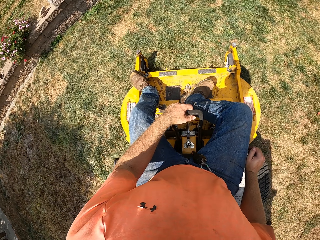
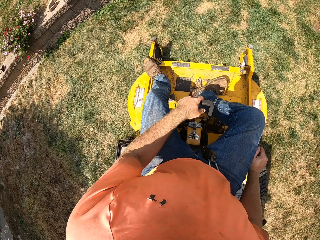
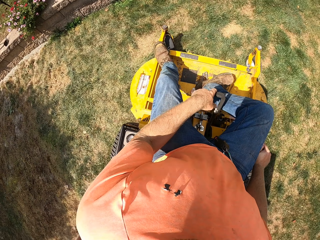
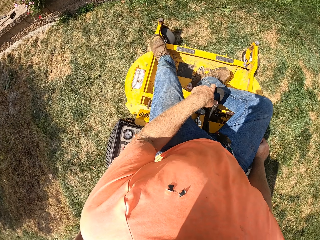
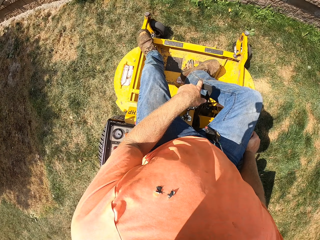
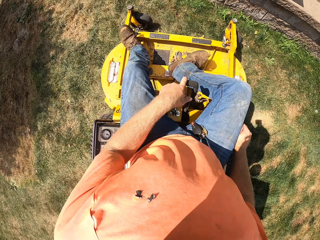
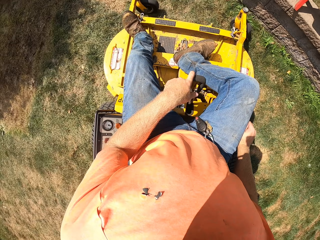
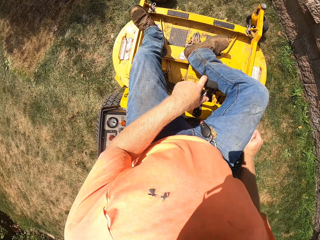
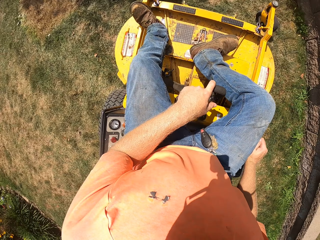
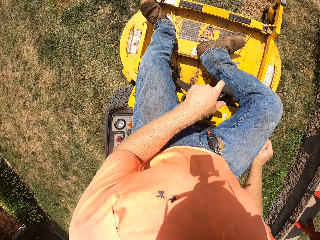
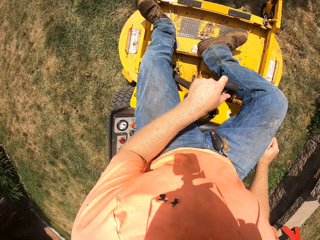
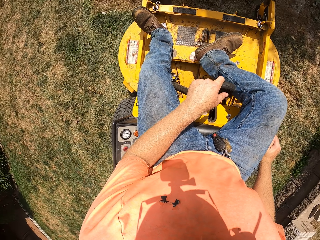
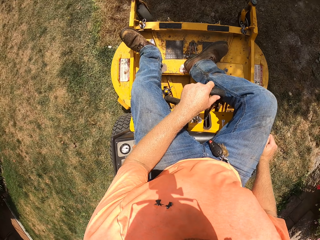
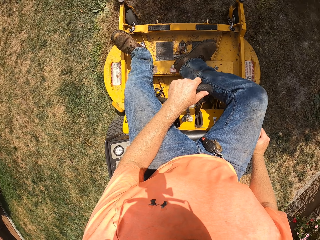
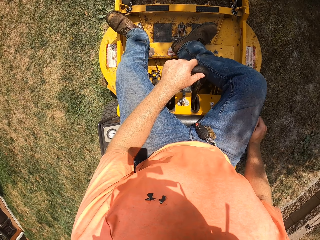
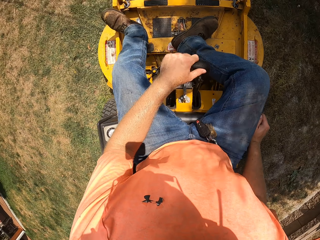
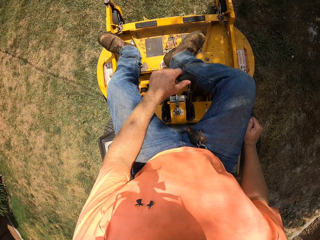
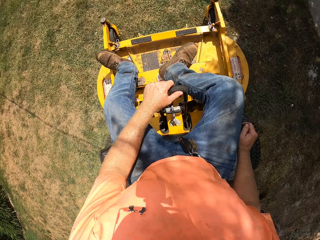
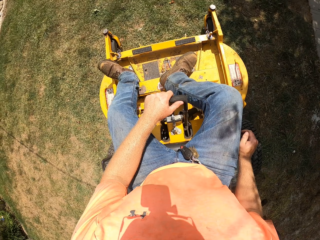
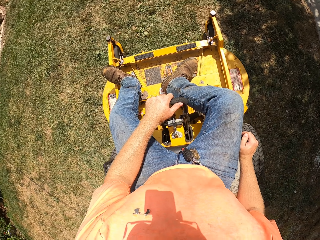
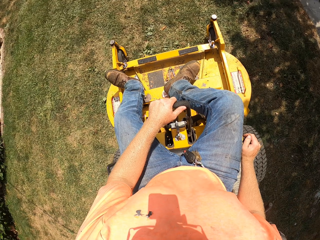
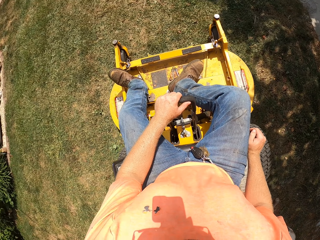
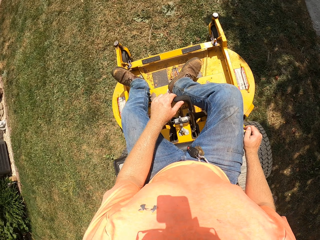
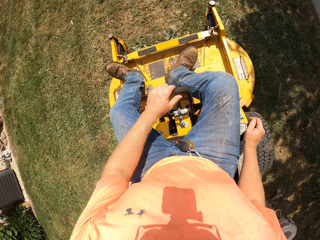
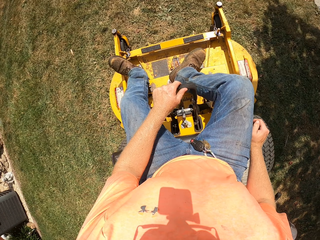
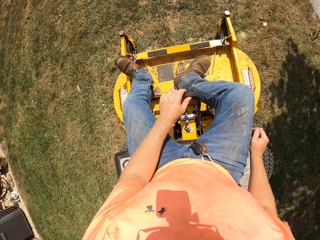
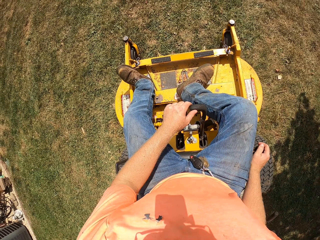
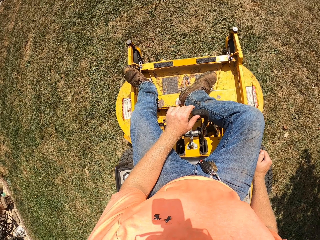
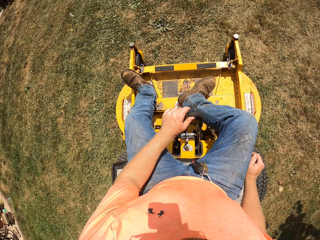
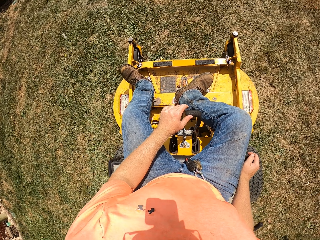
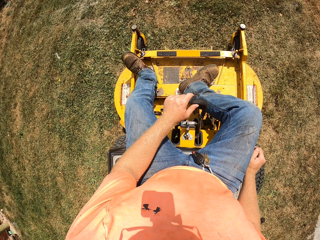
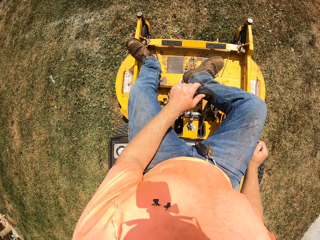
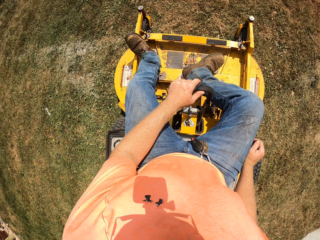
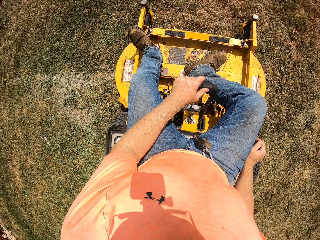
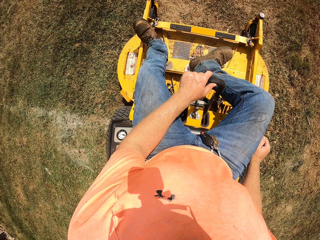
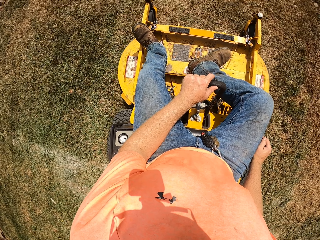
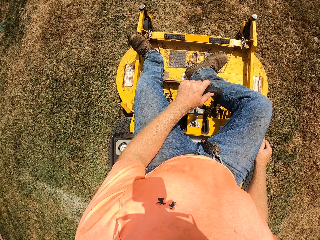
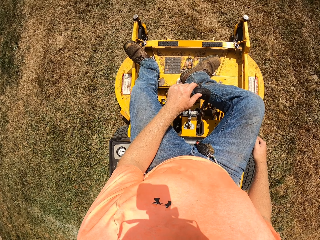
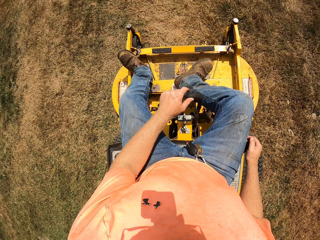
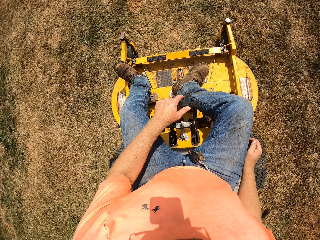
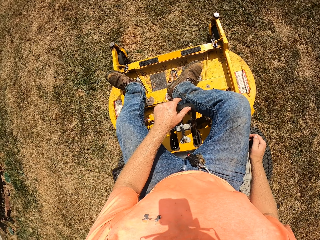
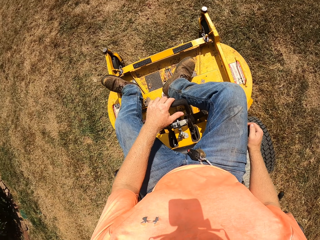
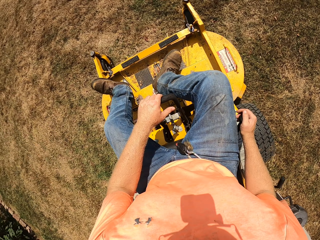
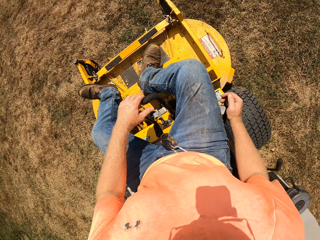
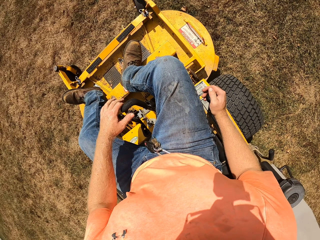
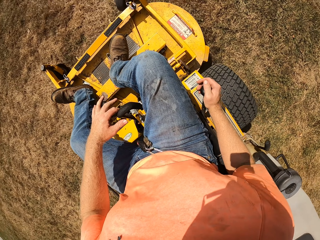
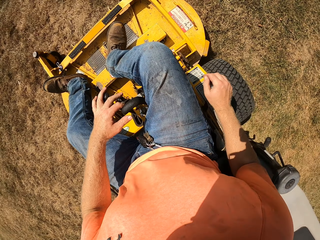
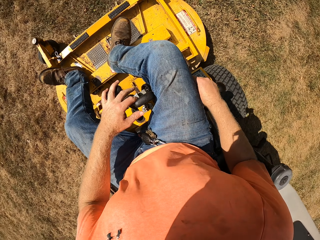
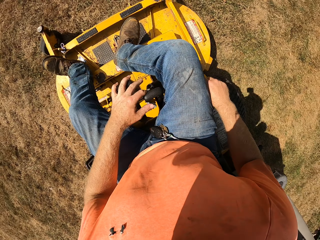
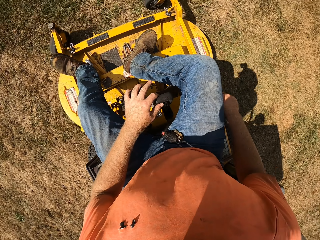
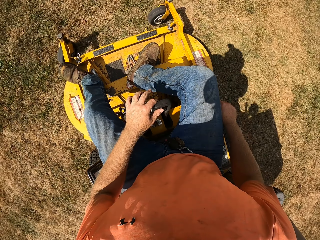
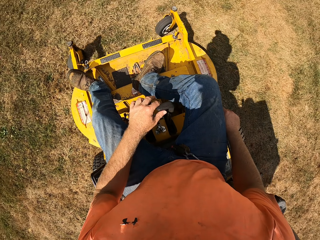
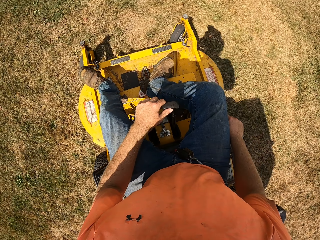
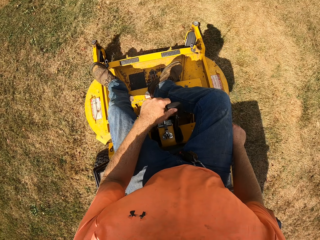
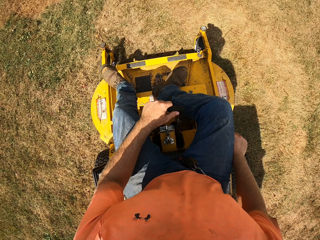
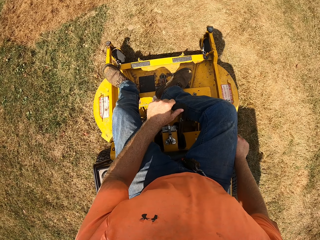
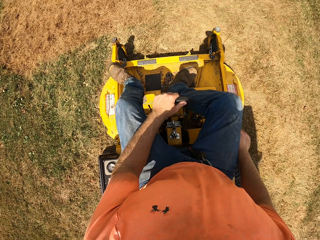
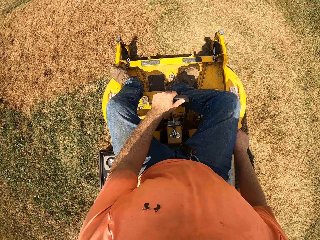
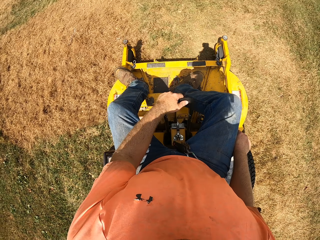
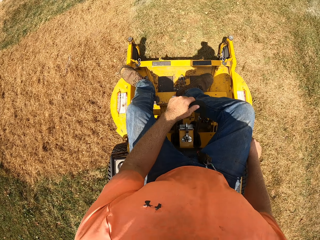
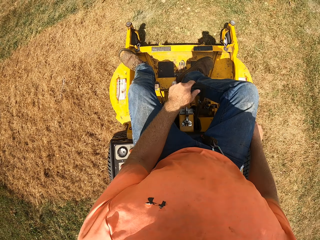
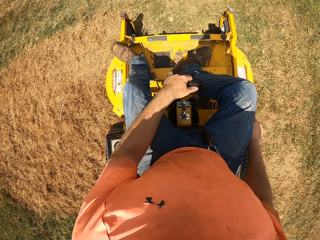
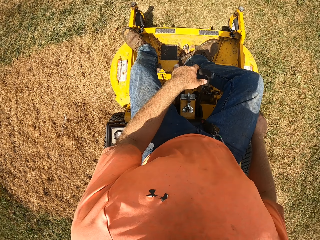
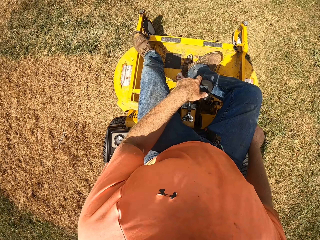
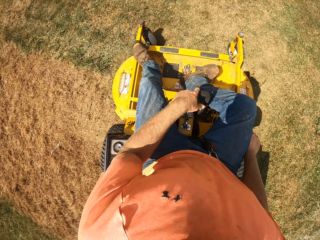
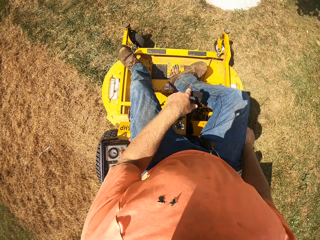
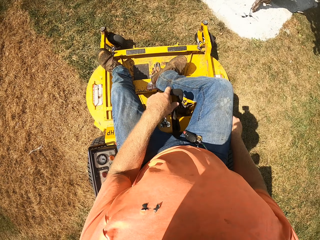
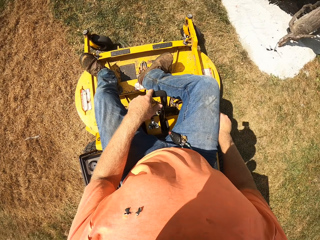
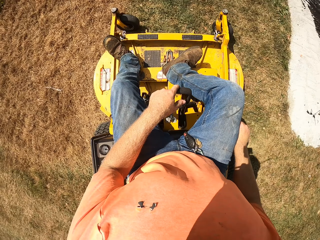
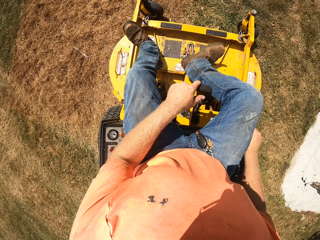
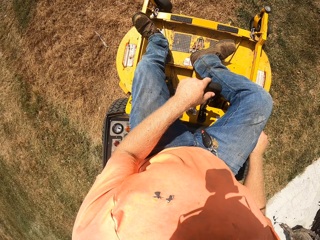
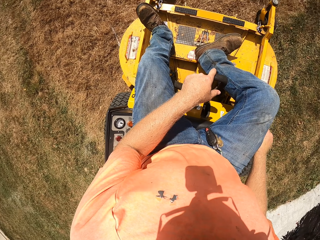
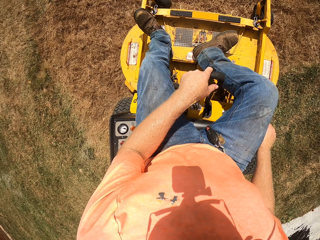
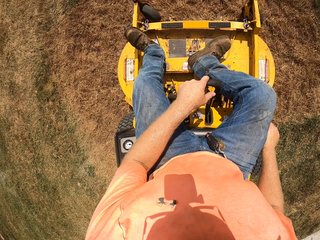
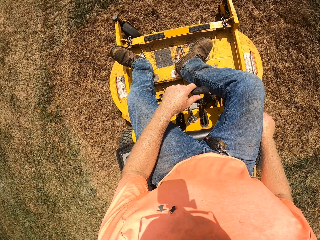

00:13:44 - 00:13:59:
The camera wearer negotiates a corner. They drive the lawn mower.

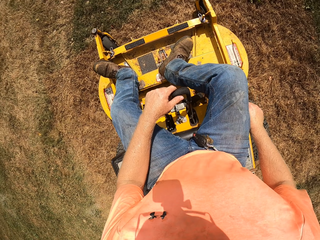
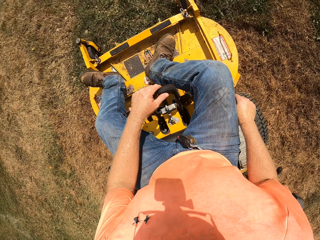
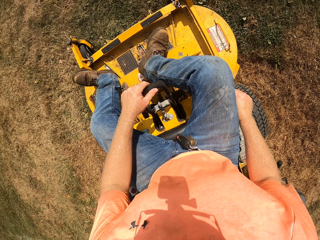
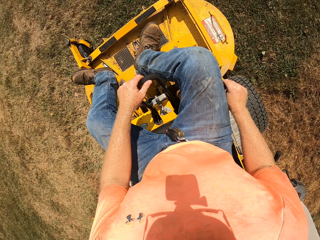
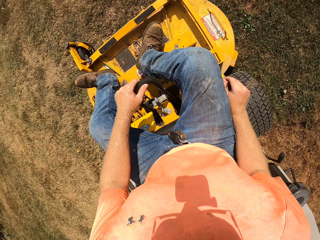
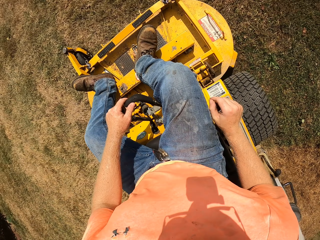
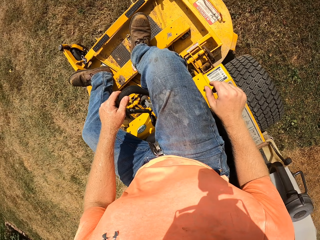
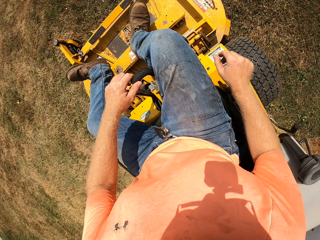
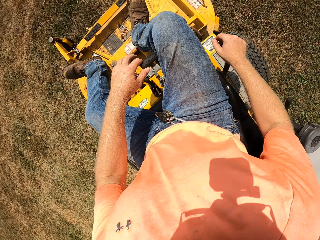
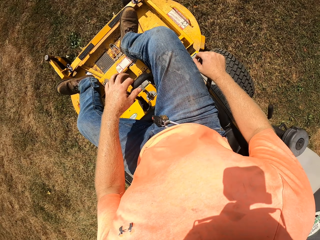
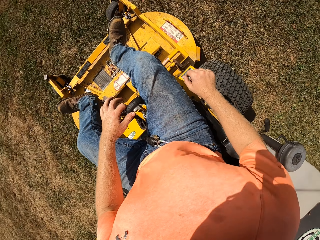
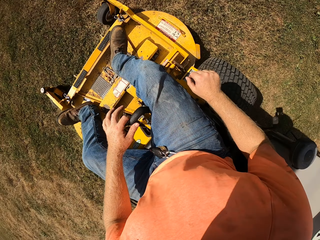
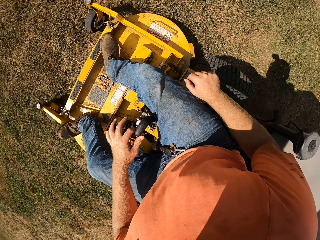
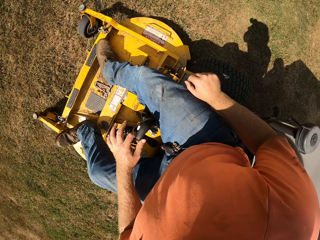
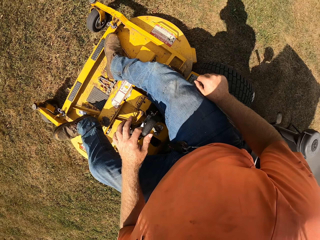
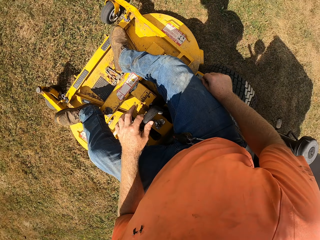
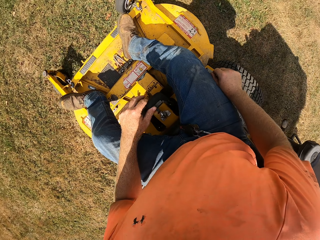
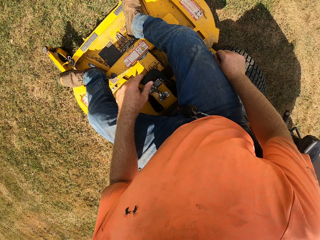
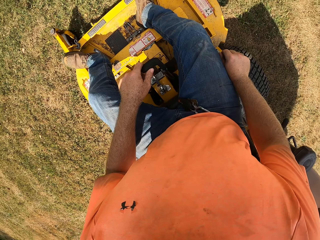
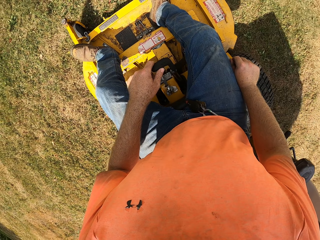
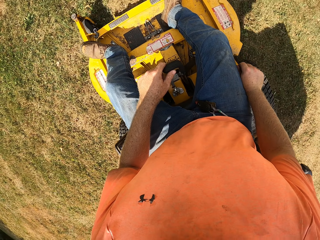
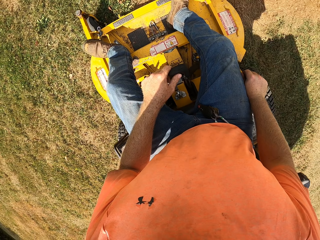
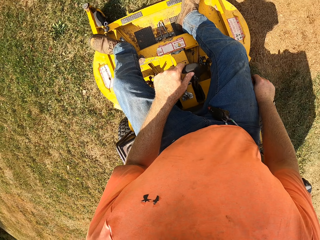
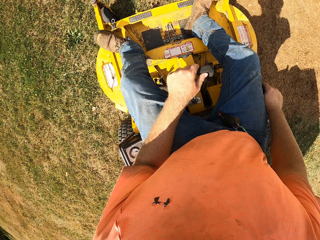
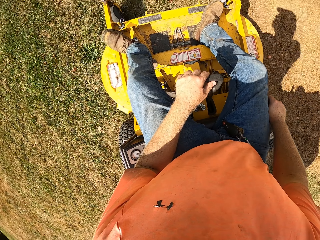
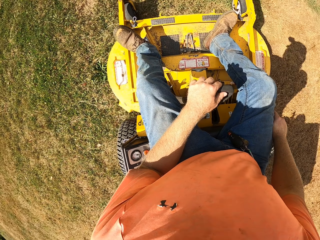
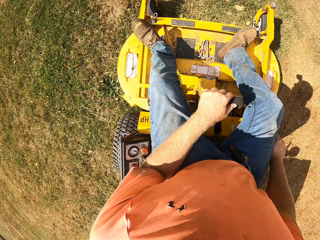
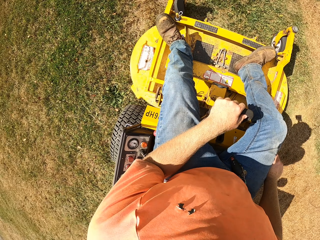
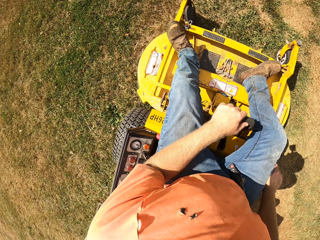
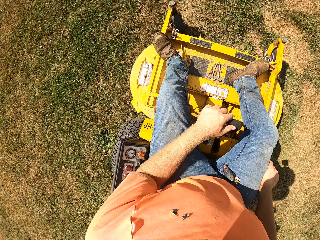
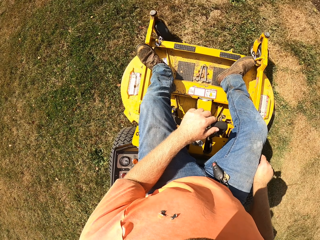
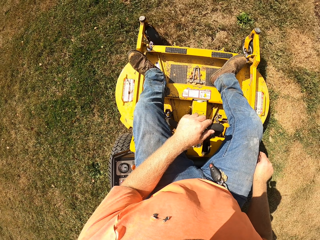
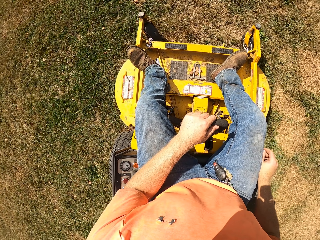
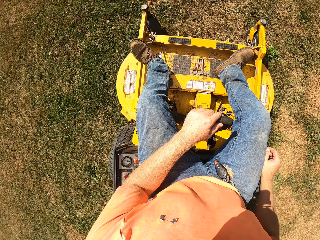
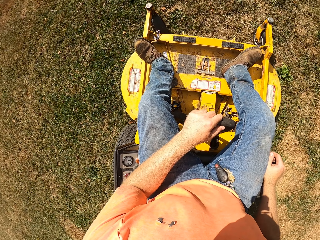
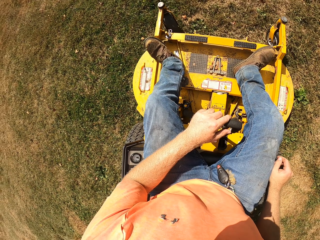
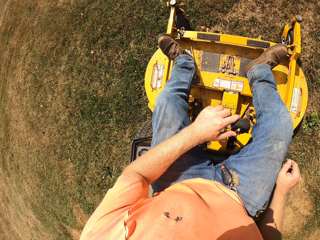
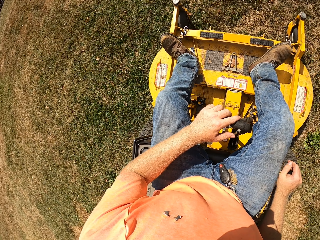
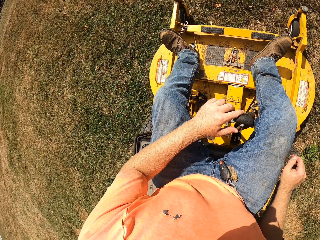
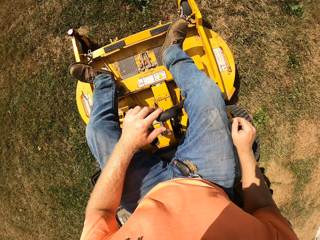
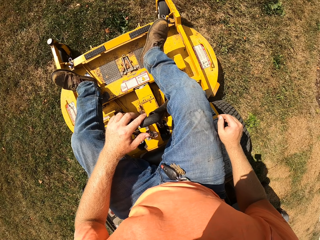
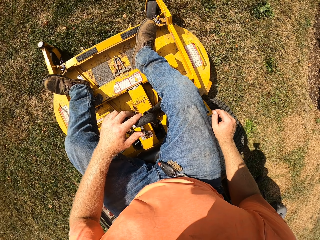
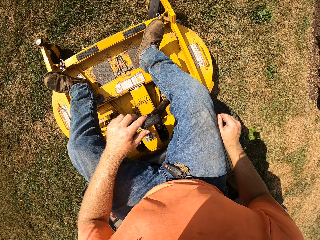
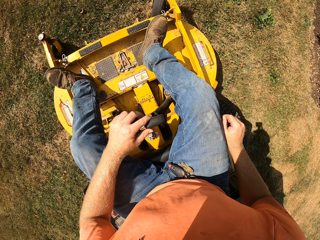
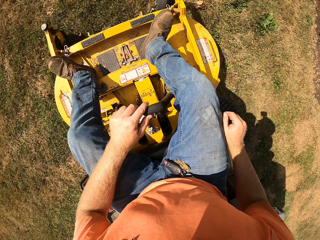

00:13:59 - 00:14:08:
The camera wearer negotiates a corner.
